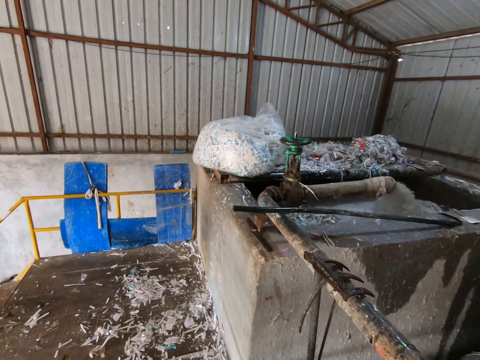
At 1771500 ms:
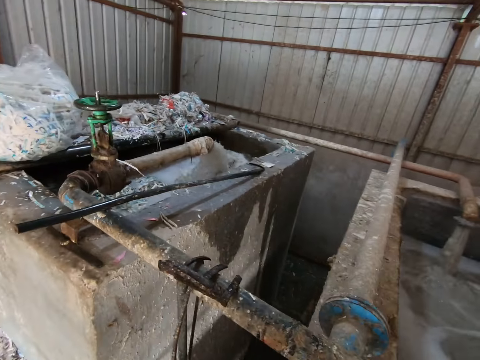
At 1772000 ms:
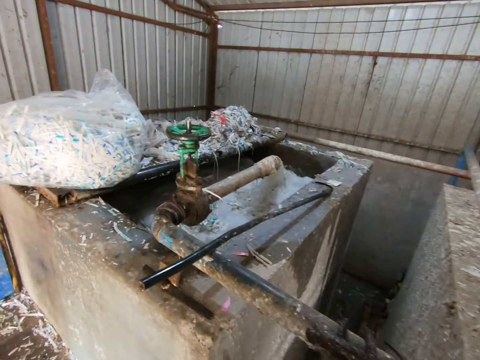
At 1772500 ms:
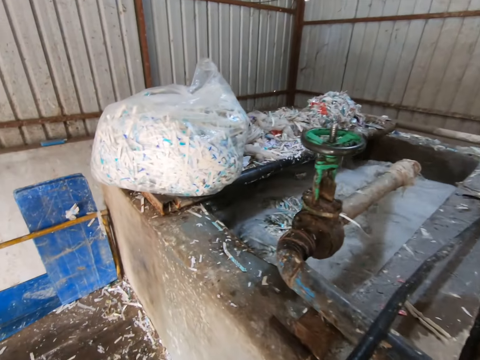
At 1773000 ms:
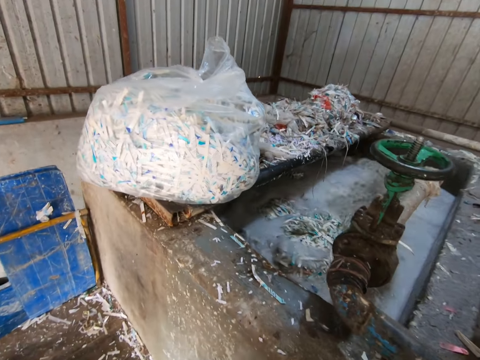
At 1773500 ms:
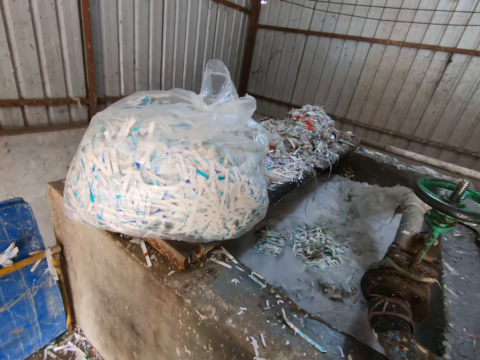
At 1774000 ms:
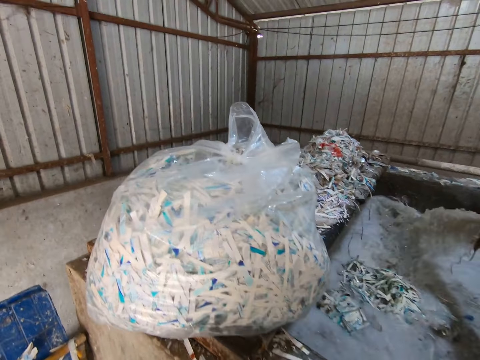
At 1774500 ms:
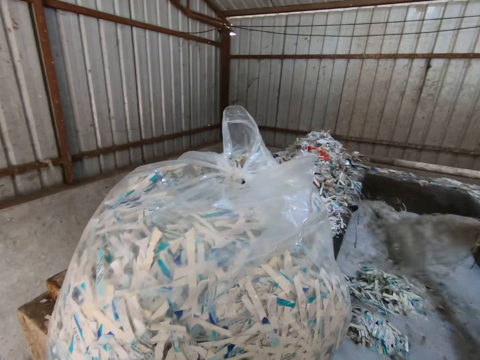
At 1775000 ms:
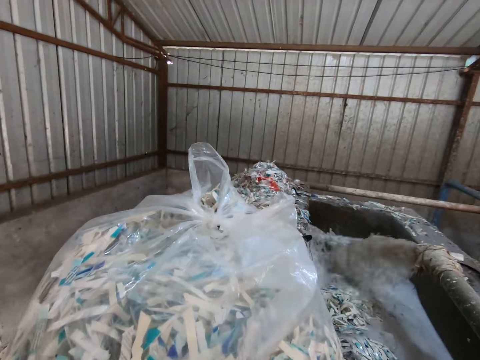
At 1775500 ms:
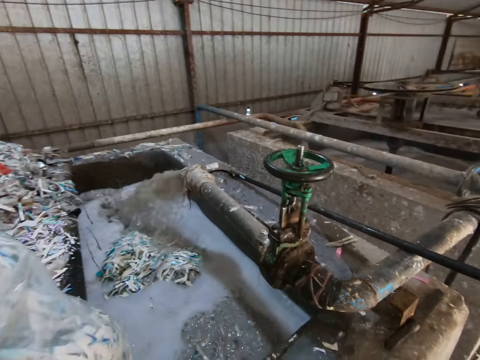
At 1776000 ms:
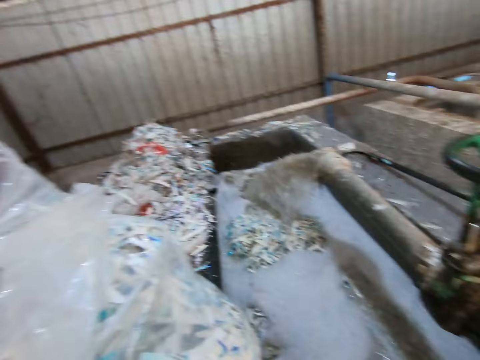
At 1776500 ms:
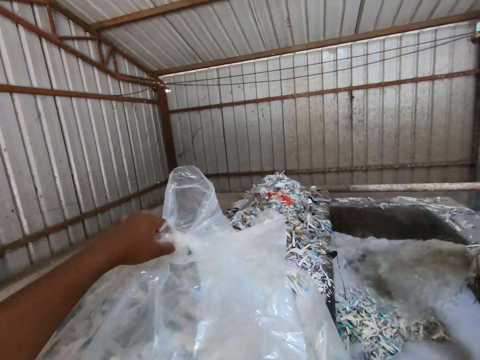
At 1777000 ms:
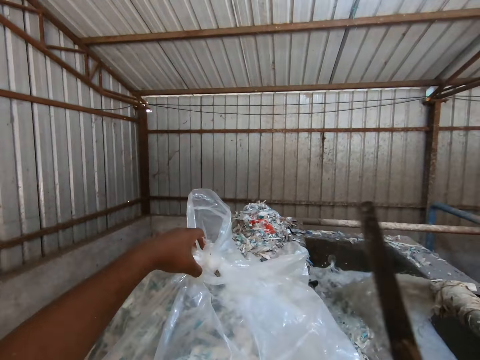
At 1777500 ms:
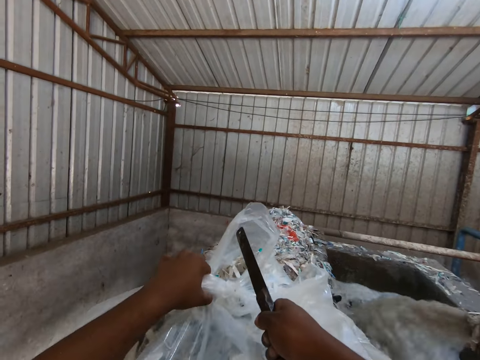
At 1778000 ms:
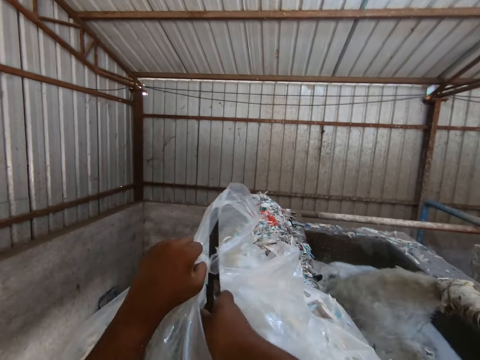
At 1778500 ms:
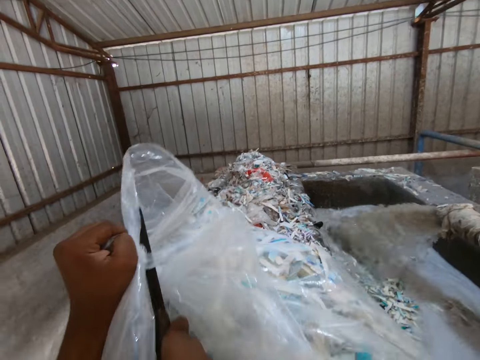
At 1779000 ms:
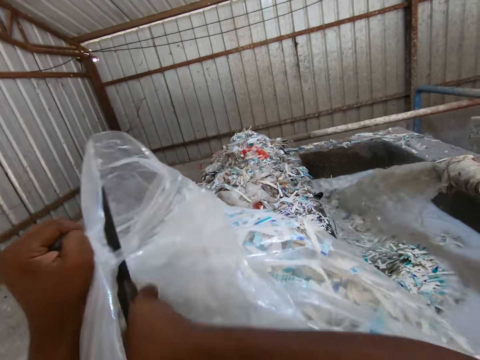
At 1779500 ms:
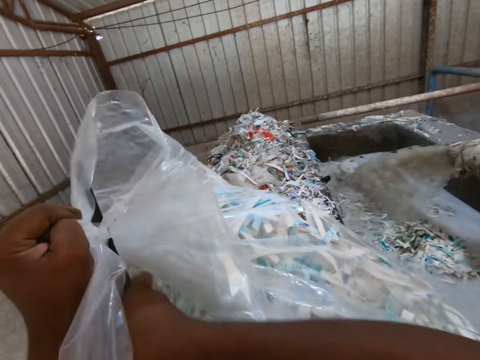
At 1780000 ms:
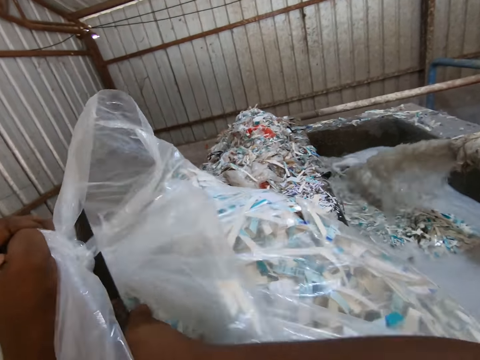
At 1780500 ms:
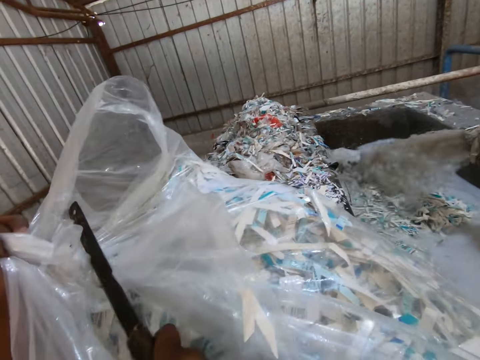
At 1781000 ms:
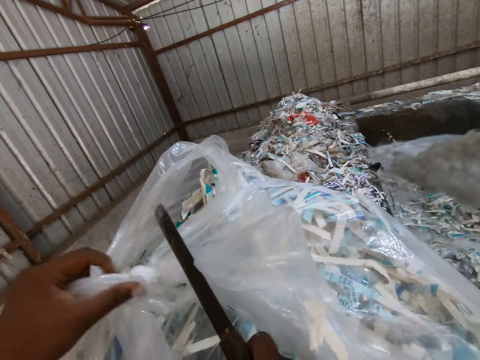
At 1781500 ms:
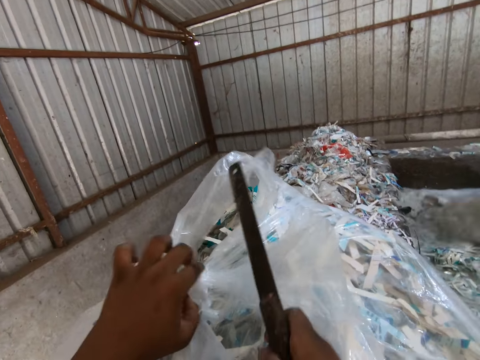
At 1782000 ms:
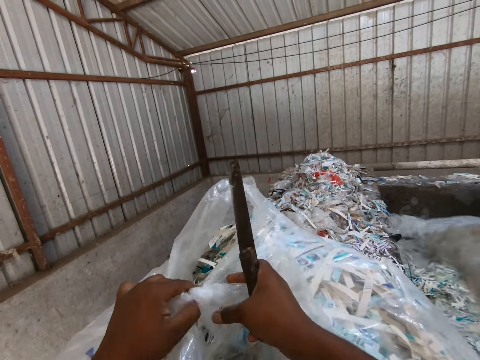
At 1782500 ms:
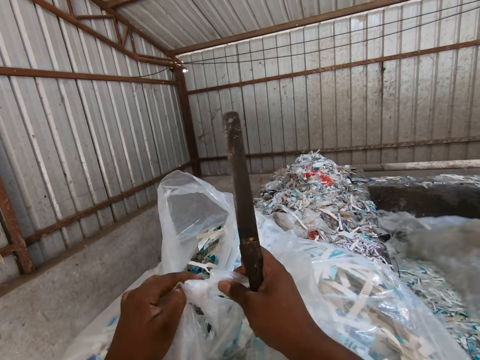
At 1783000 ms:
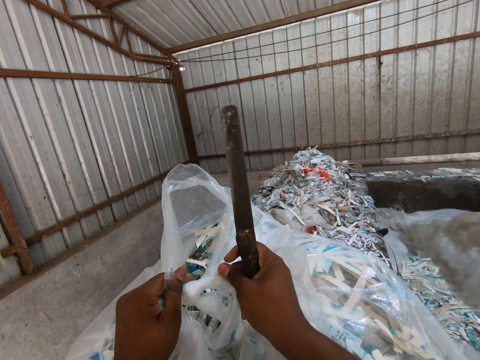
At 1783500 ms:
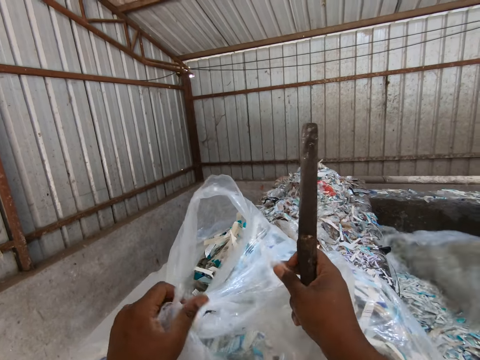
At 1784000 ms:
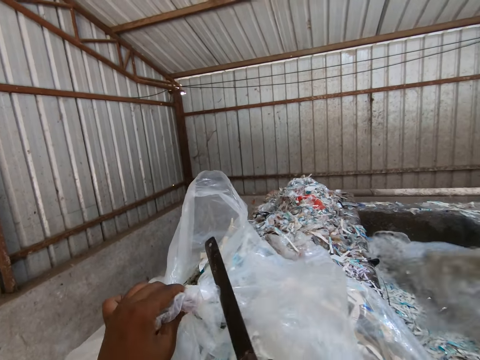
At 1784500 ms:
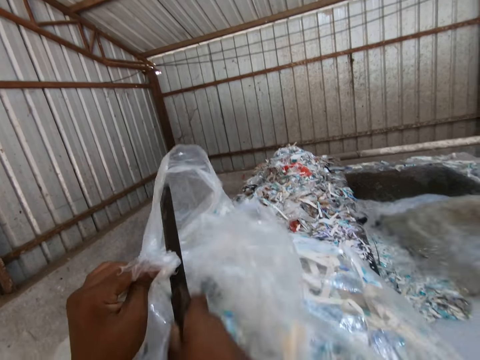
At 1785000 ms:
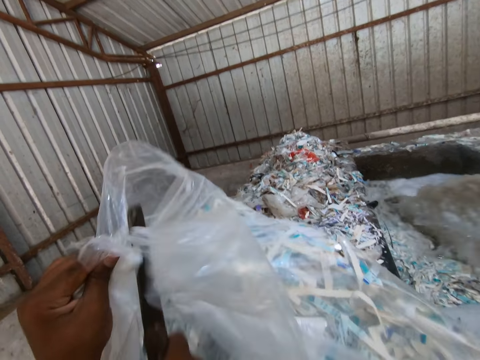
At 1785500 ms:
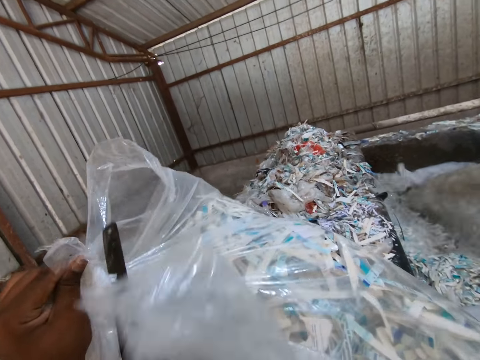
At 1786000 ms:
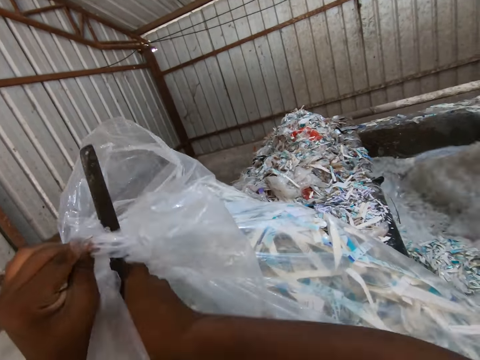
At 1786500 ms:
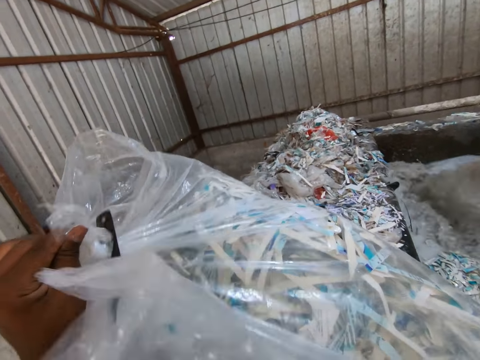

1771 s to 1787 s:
The camera wearer picks up a knife. He holds the nylon of waste paper on the recycling plant with his left hand. He cuts the nylon of waste paper with the knife in his right hand. He unties the nylon of waste paper with both hands. He cuts the nylon of waste paper with the knife in his right hand.

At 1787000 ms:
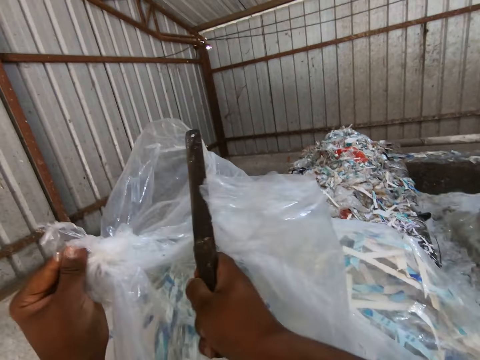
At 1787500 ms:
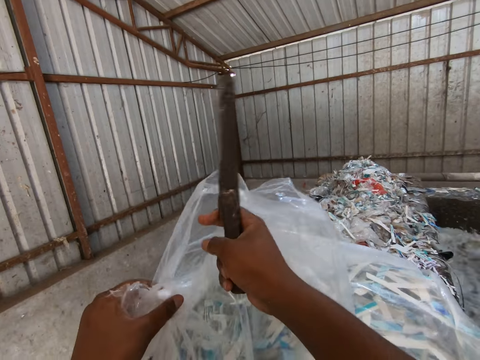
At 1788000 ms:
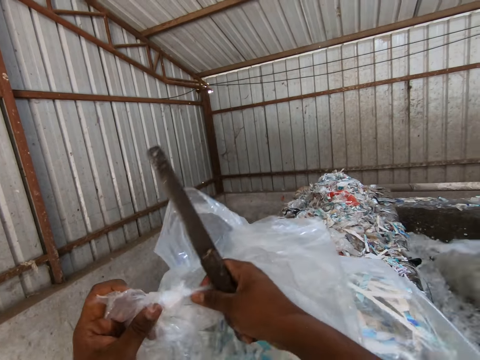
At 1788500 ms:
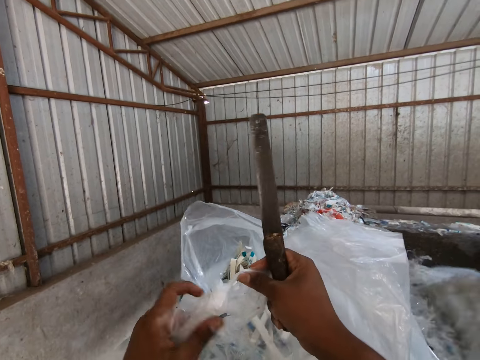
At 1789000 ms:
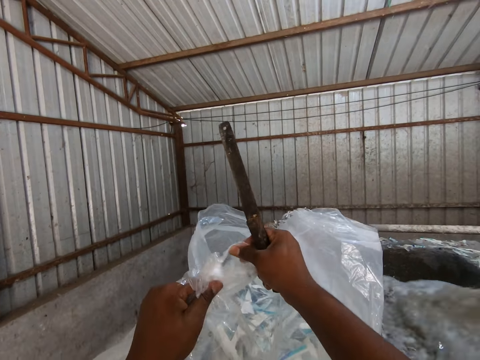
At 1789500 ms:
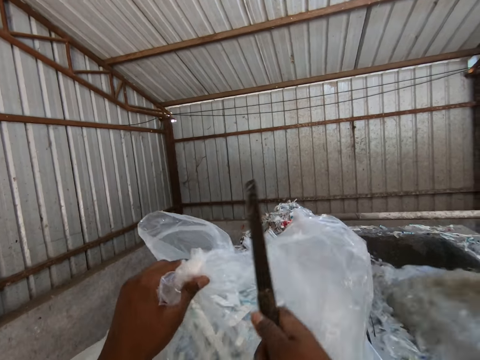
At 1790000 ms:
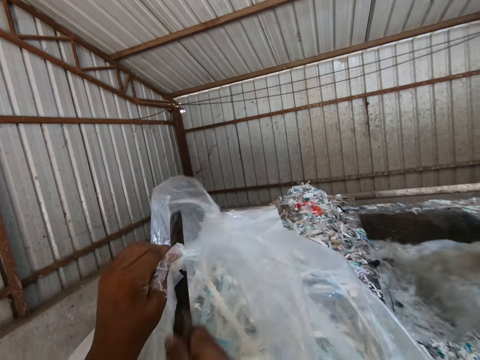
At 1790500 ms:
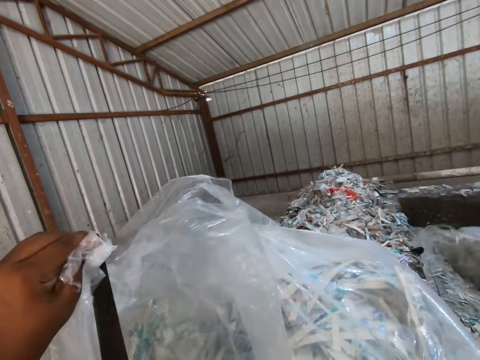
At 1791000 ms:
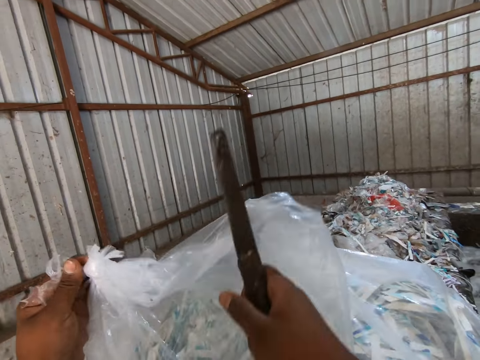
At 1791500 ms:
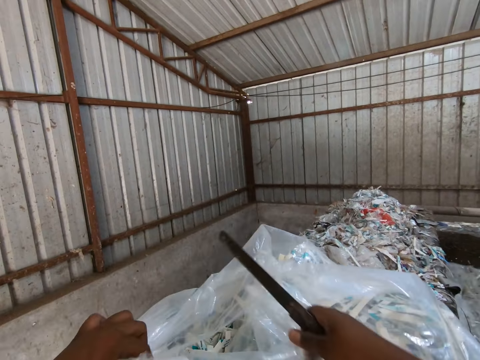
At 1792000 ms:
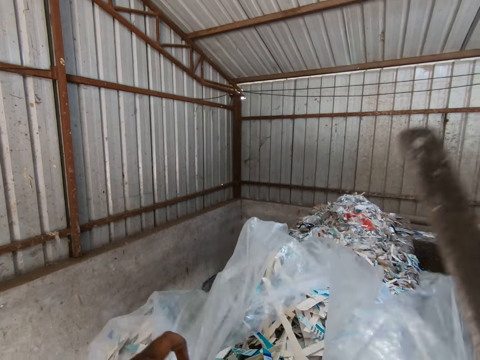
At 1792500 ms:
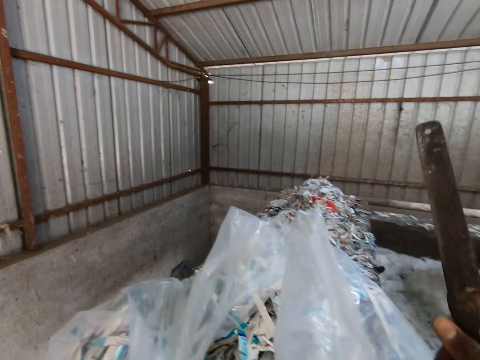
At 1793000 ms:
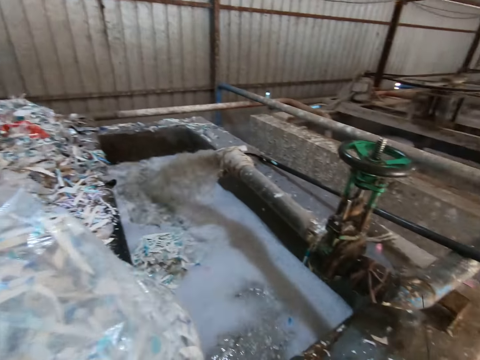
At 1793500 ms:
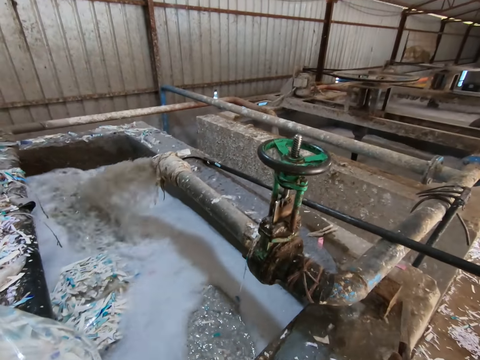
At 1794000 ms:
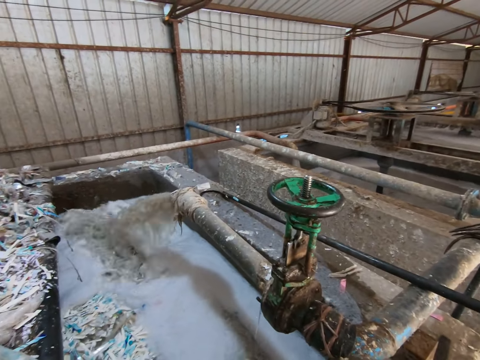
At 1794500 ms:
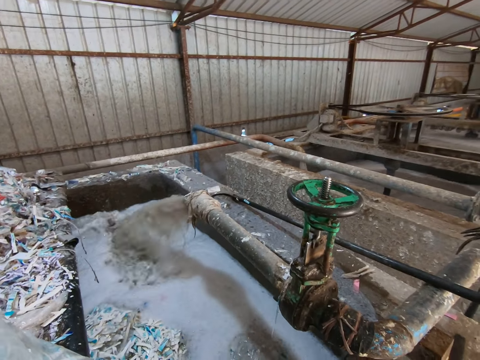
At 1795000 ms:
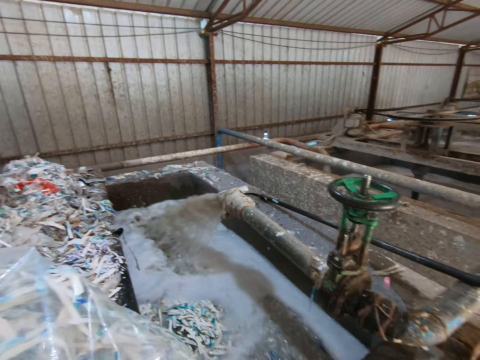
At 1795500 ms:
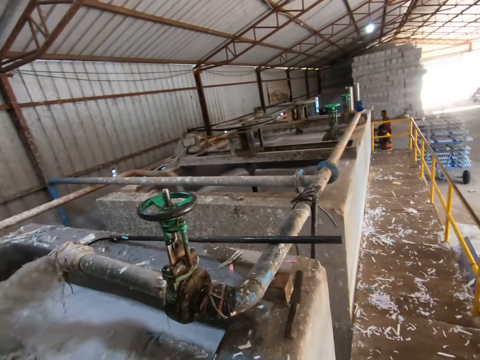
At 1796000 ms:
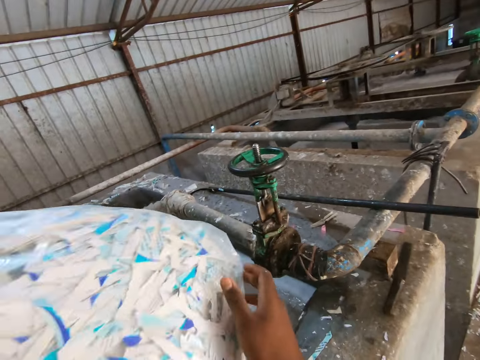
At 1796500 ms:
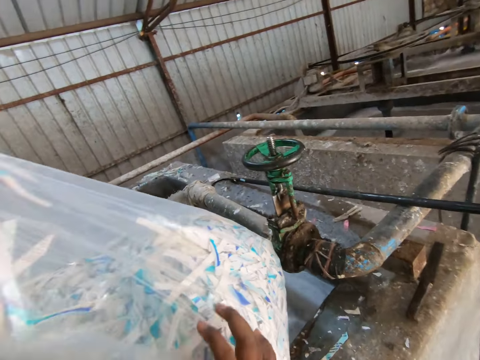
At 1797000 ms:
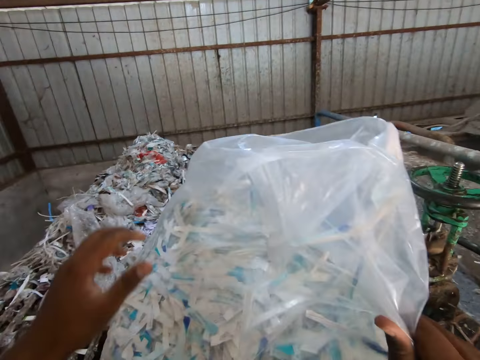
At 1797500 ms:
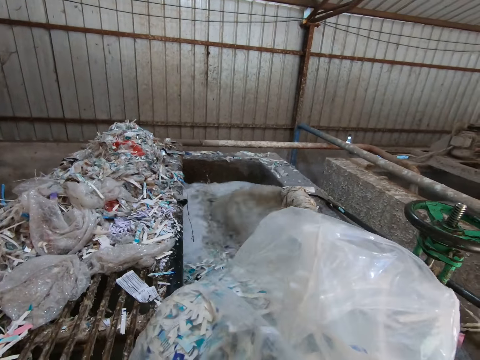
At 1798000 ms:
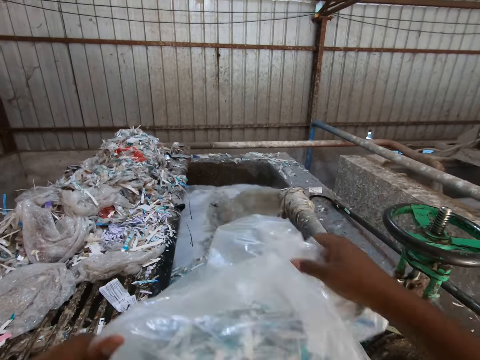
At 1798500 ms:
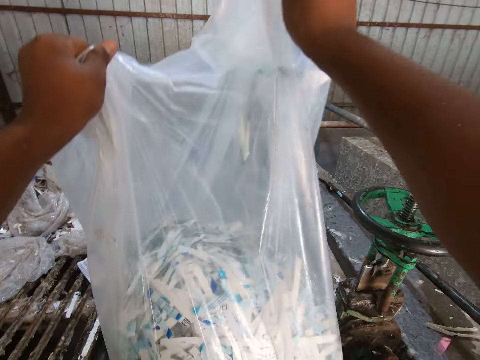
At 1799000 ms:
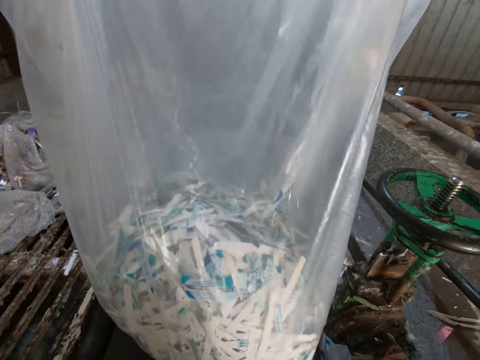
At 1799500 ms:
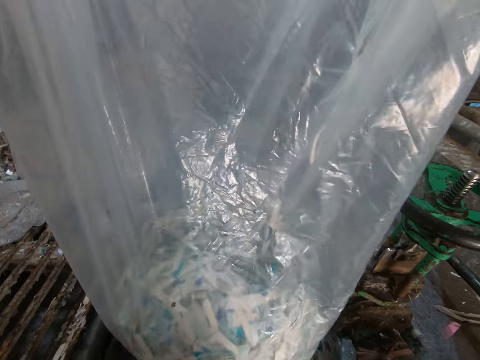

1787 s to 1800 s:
The camera wearer unties the nylon of waste paper or polythene paper with both hands. He pulls the polythene paper. He cuts the nylon of waste paper with the knife in his right hand. He places the knife in his right hand on the recycling plant. He turns the polythene paper. He holds the nylon of waste paper with both hands. He pours waste paper from the nylon in both hands into the recycling plant.
